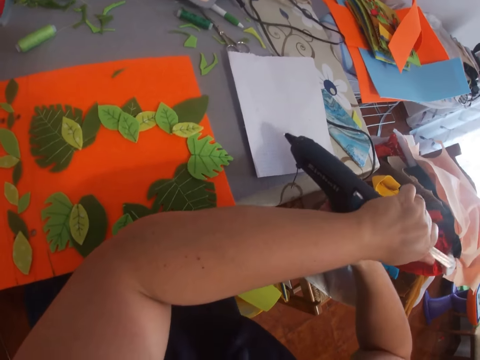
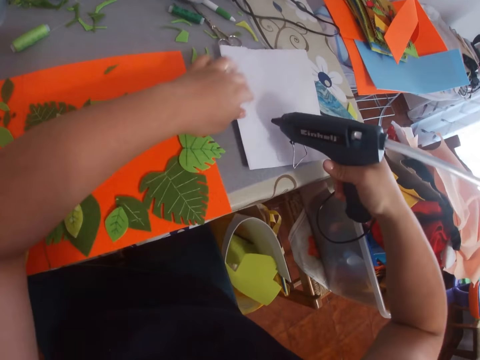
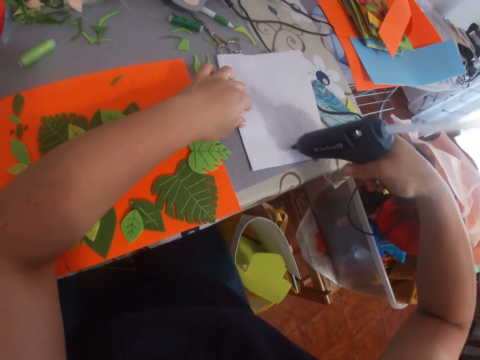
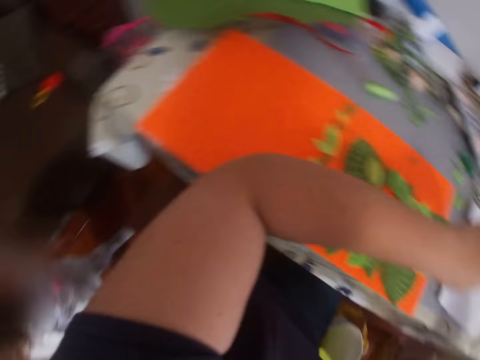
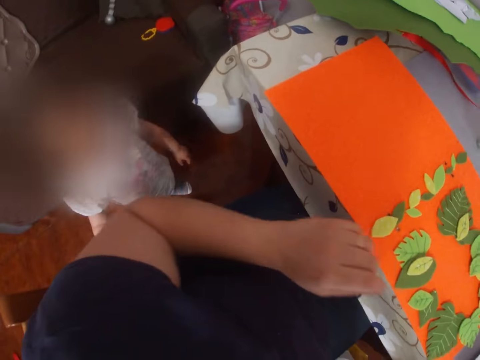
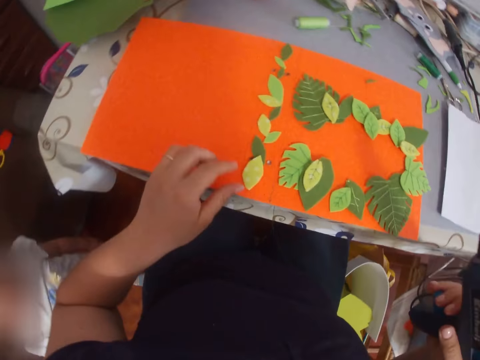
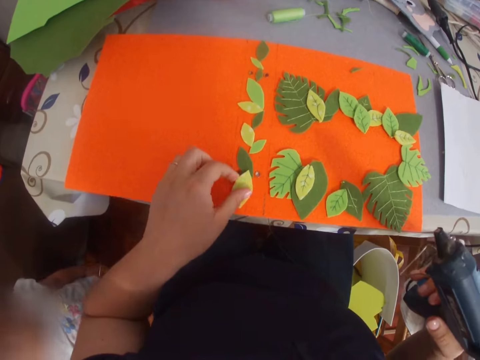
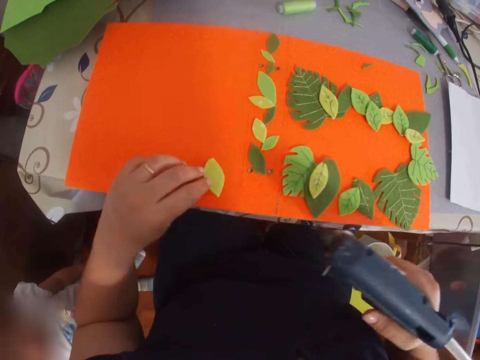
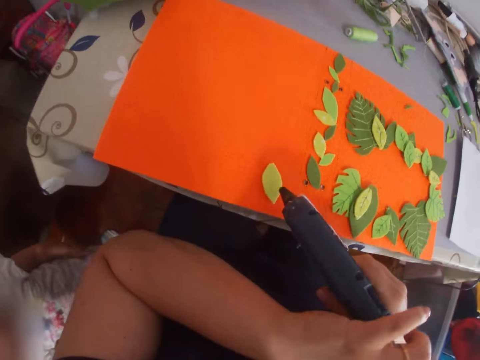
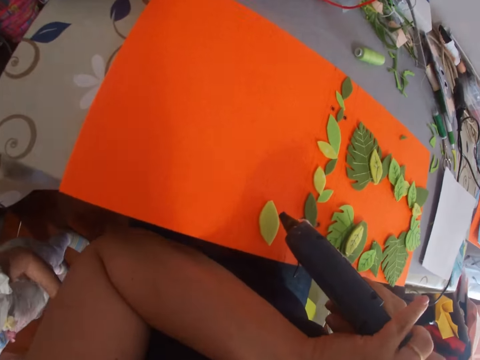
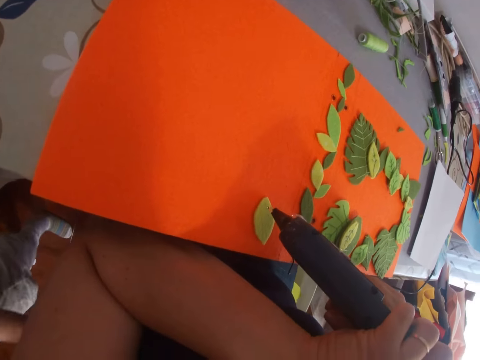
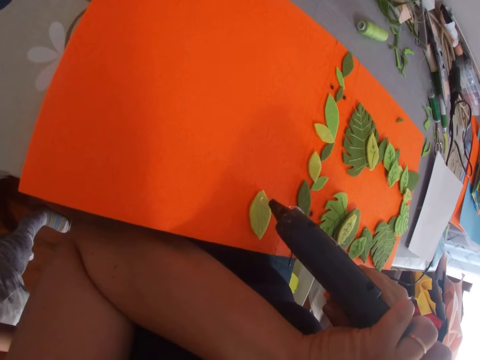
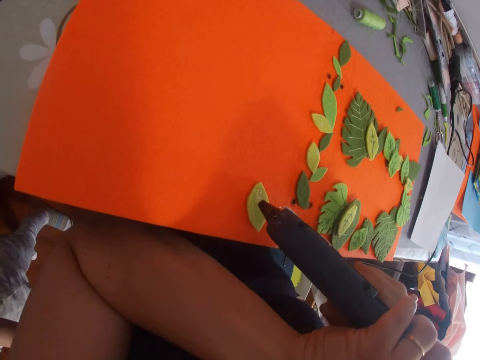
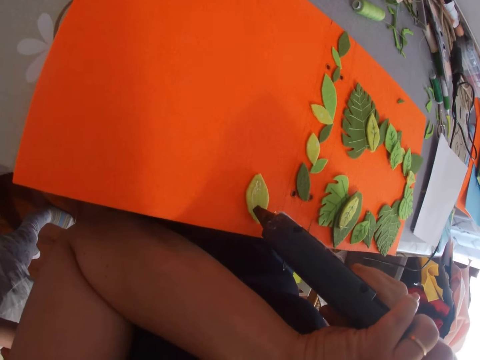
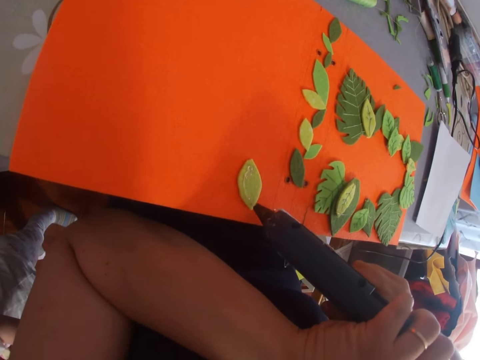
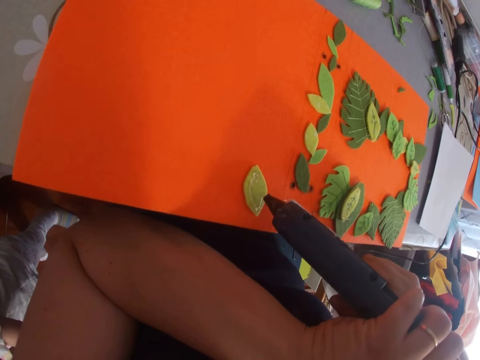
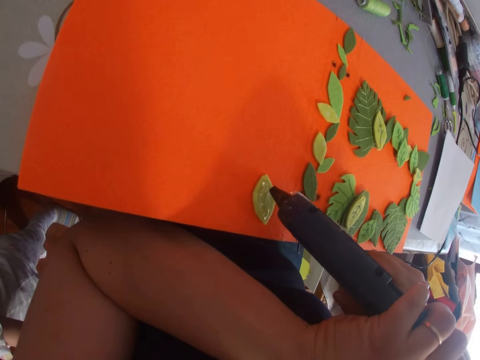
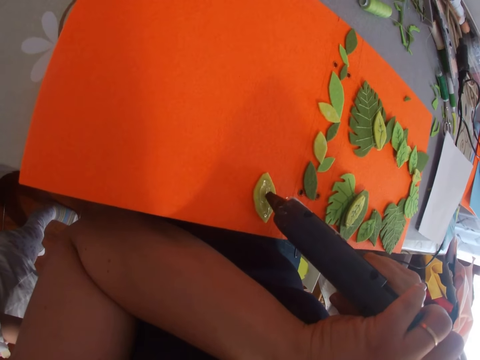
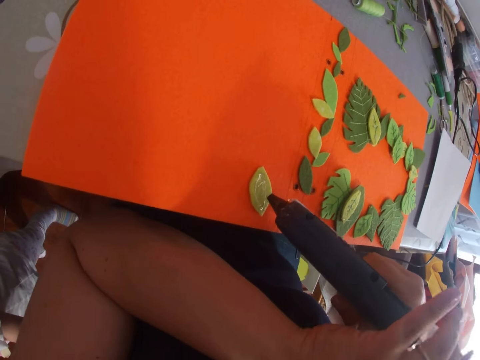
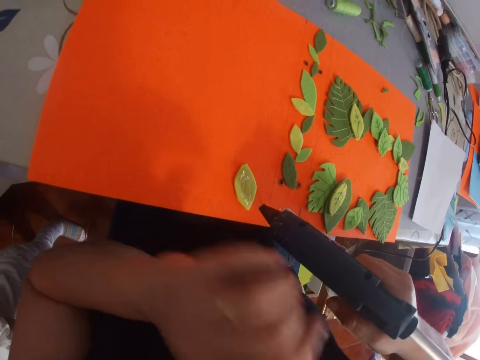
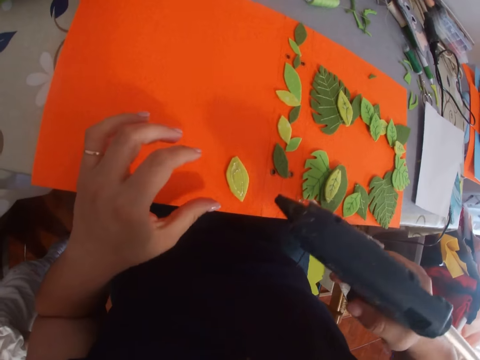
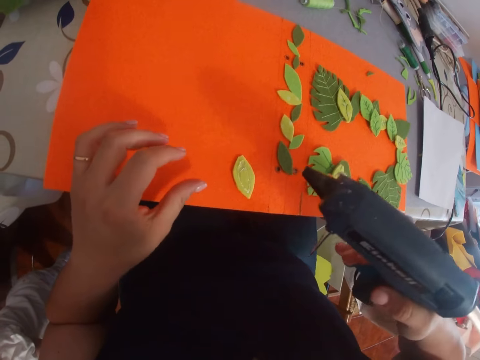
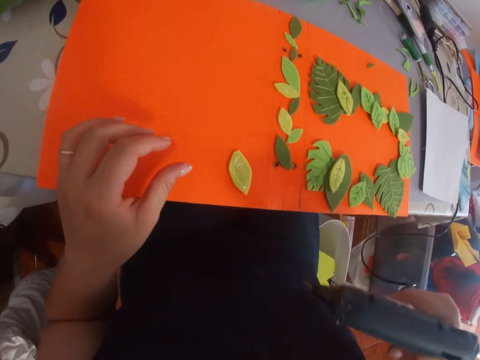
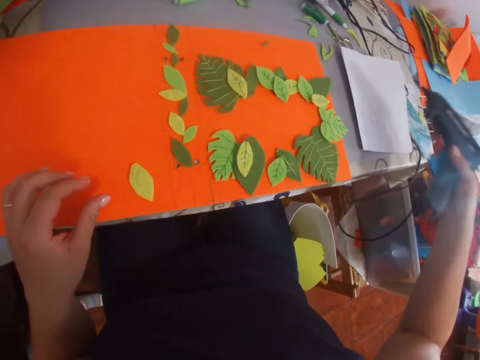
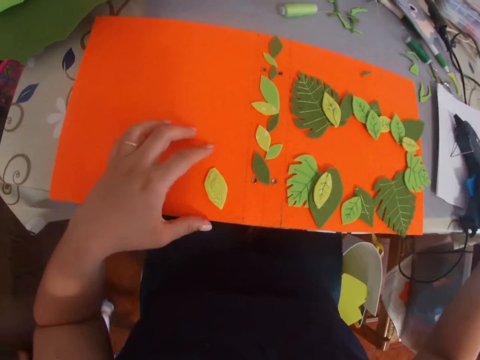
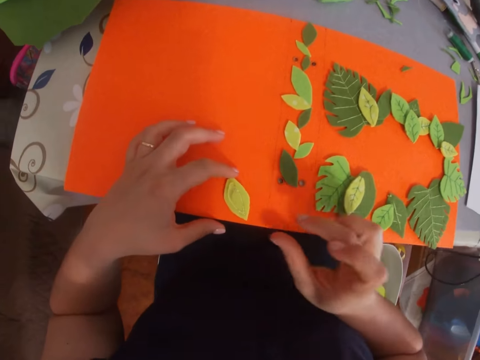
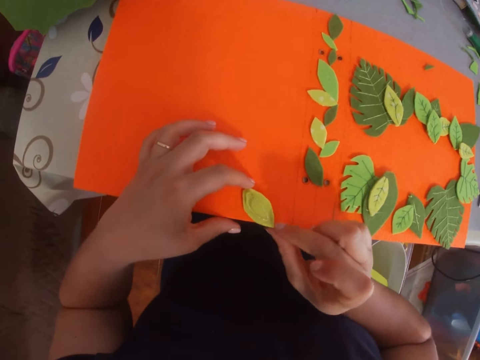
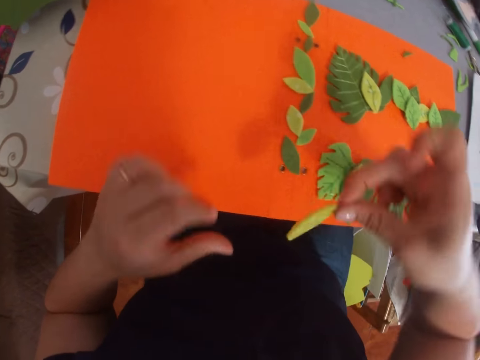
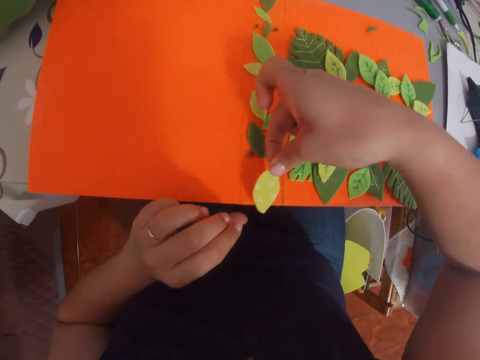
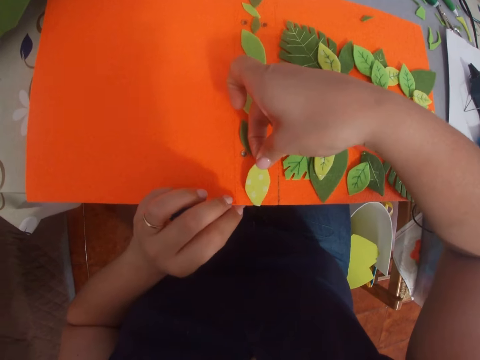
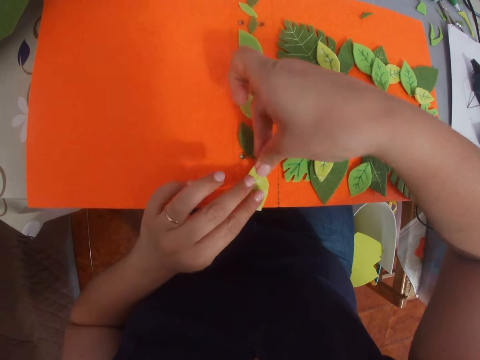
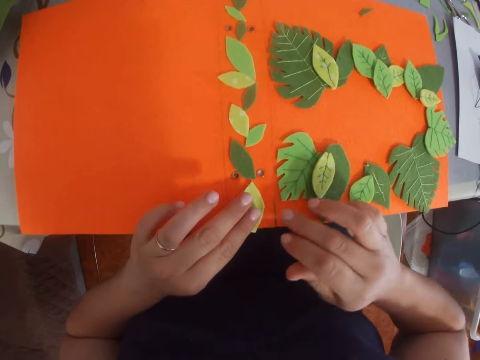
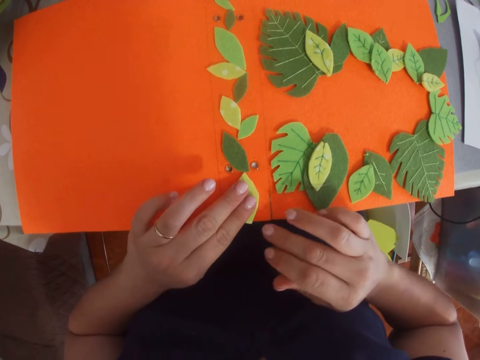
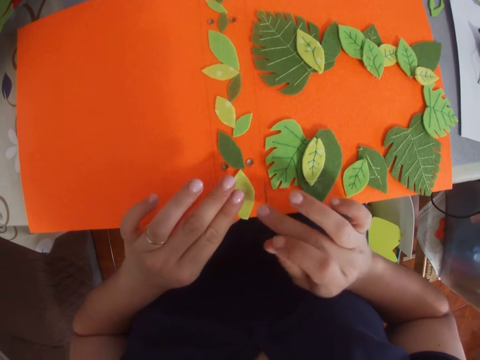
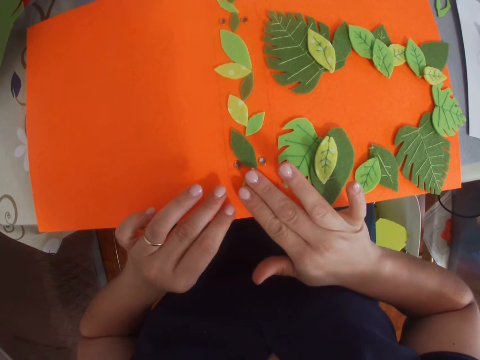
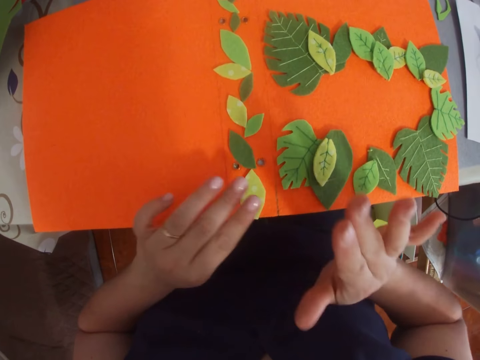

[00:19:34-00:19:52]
The camera wearer applies glue on the paper. A person stands near the camera wearer. The camera wearer picks craft materials. They put down craft paper. They apply glue on the leaf or craft paper. They place the glue gun on the table. They pick the craft paper. They stick the craft paper on a file folder.

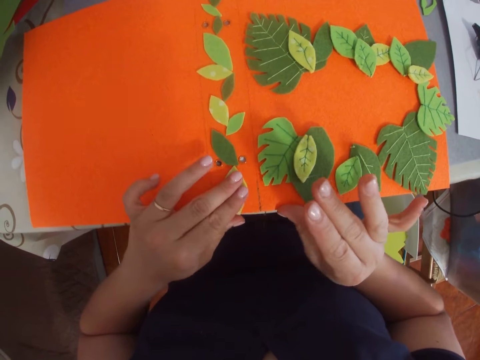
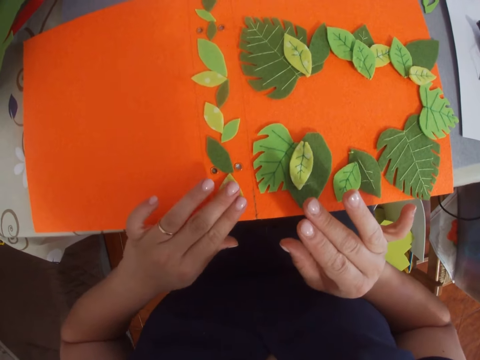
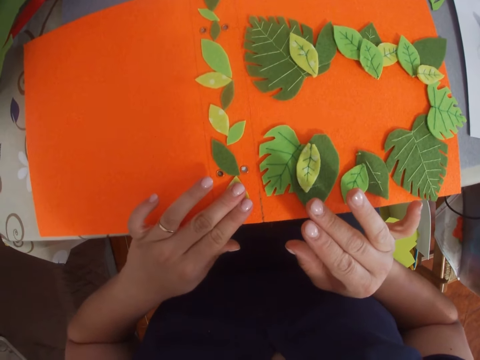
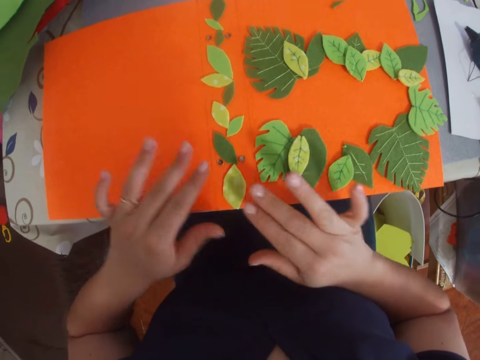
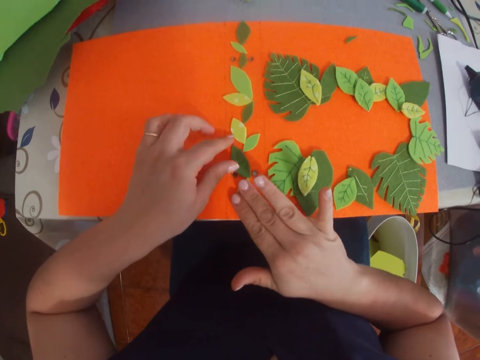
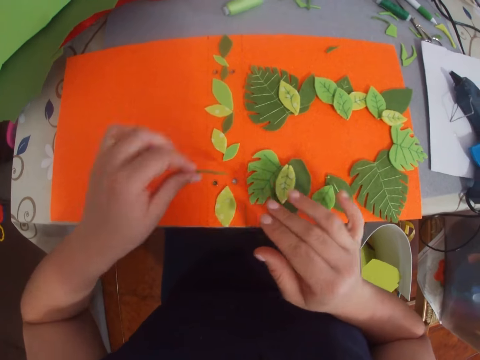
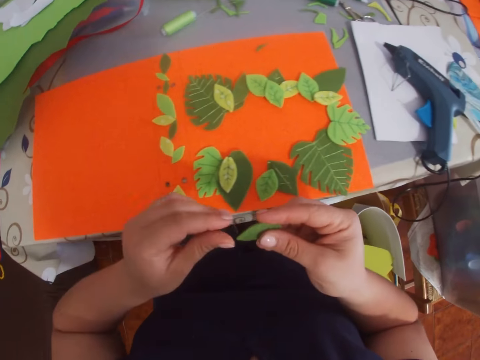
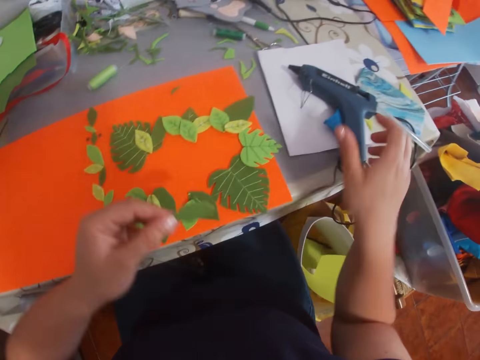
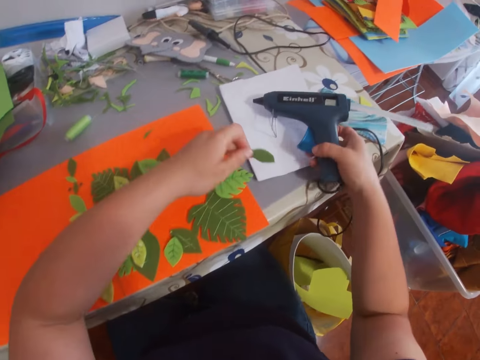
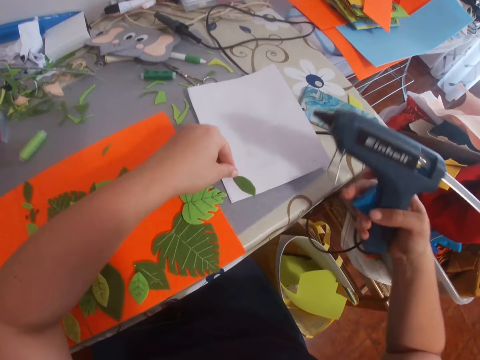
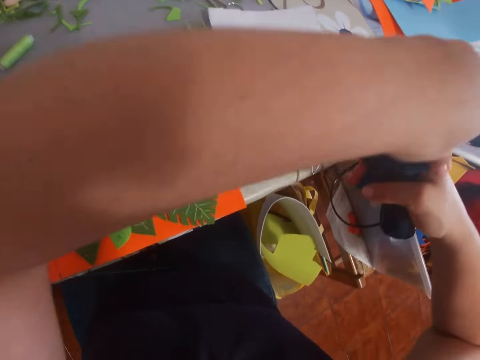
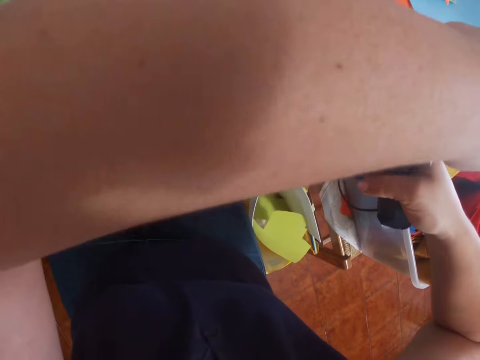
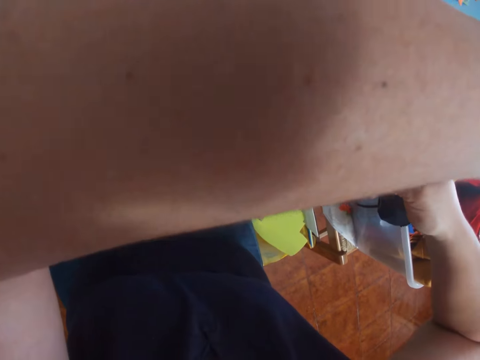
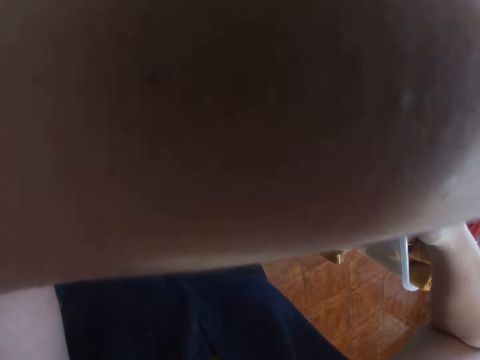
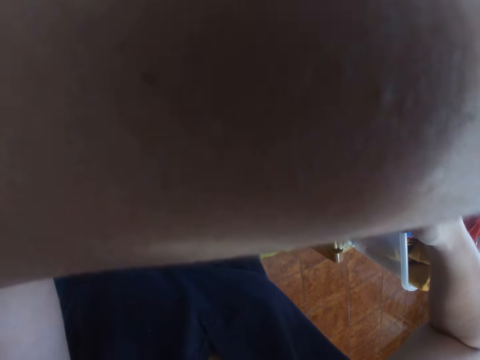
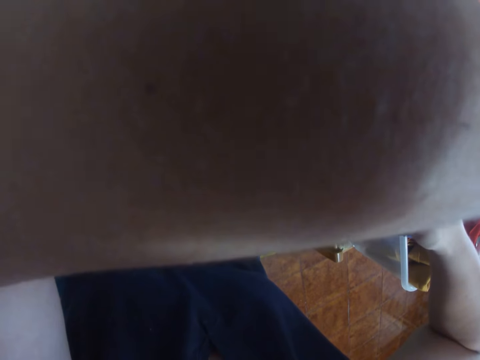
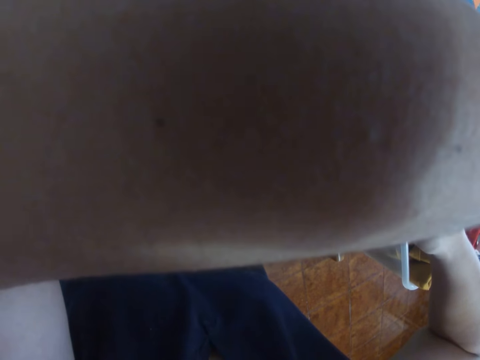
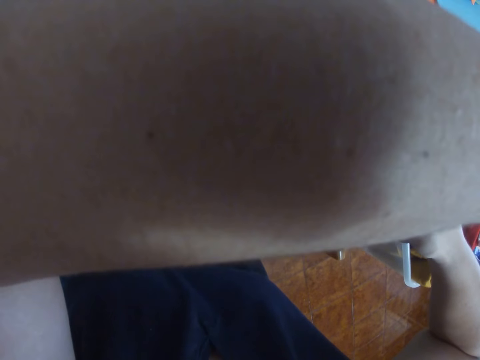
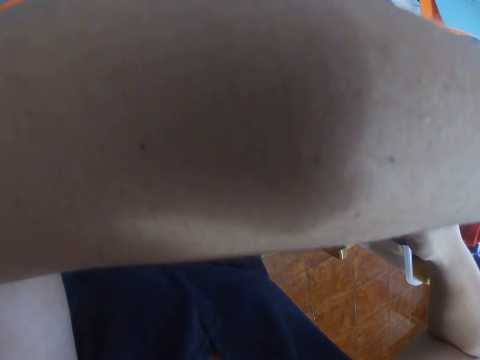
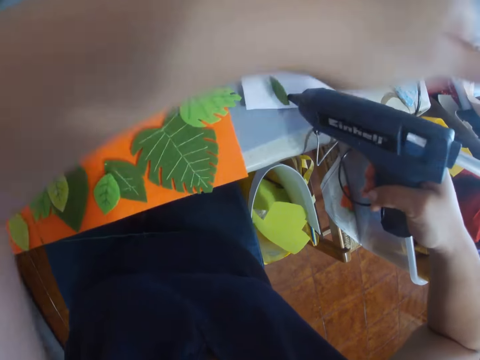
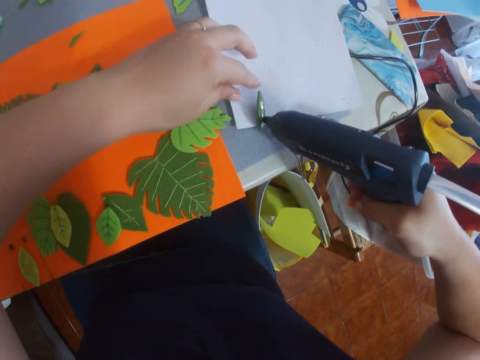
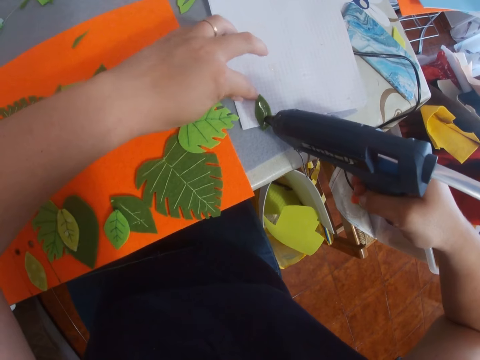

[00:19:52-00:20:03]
The camera wearer picks the leaf or craft paper from the piece of paper. They pick the glue gun from the table. They put down the craft paper. They apply glue on the leaf.
